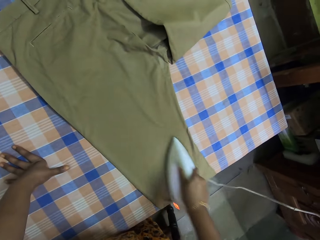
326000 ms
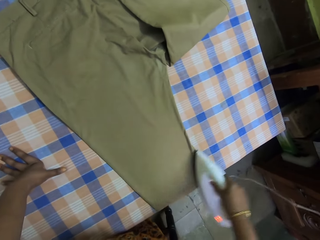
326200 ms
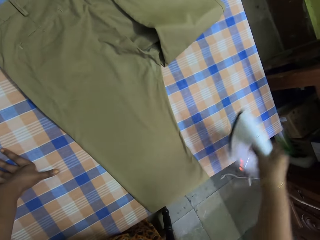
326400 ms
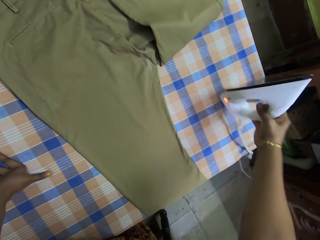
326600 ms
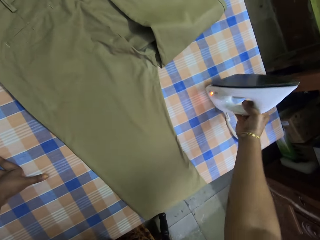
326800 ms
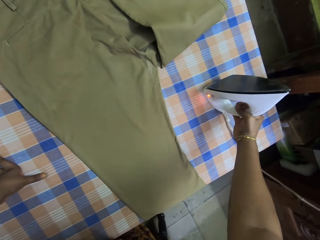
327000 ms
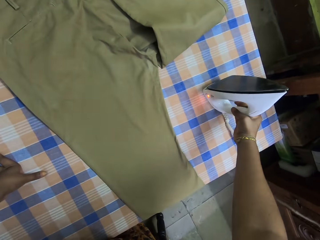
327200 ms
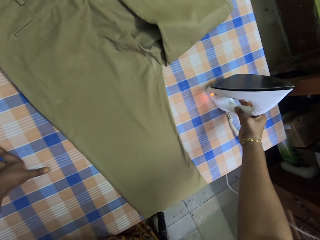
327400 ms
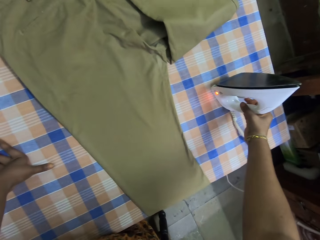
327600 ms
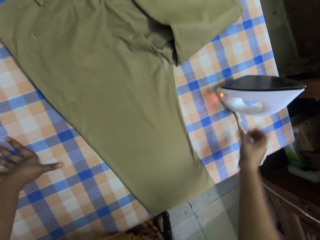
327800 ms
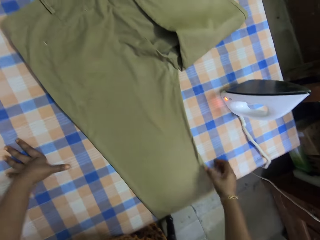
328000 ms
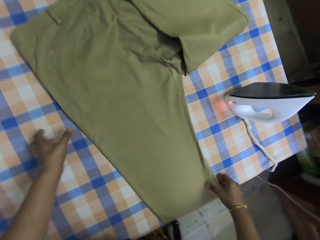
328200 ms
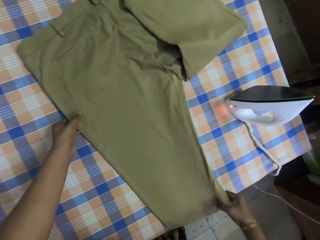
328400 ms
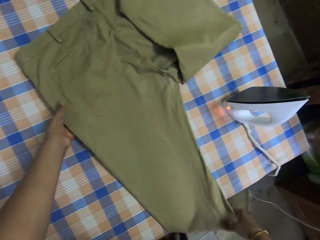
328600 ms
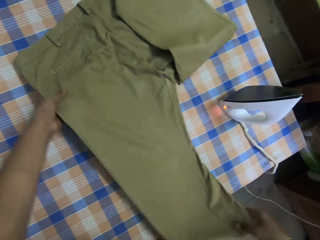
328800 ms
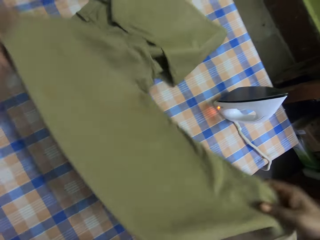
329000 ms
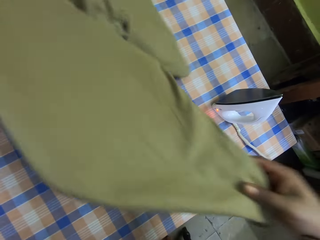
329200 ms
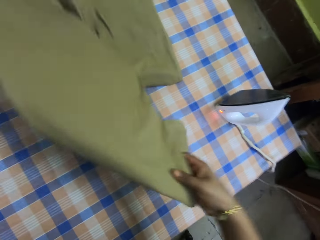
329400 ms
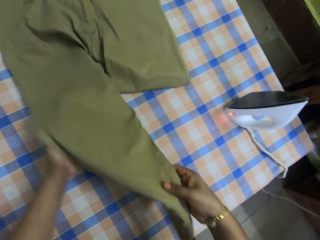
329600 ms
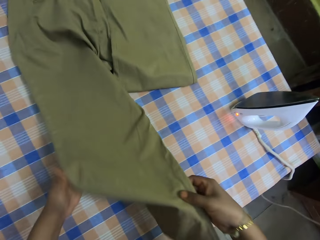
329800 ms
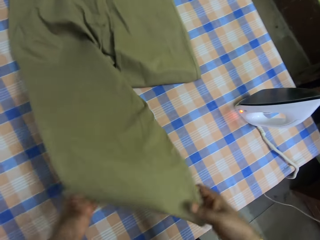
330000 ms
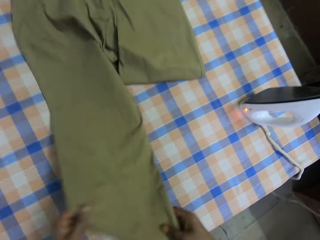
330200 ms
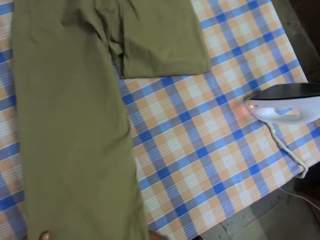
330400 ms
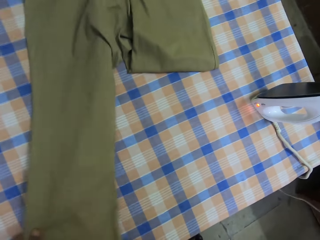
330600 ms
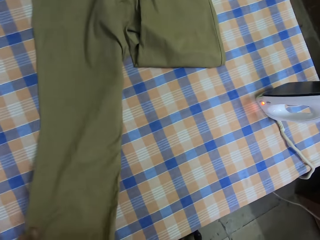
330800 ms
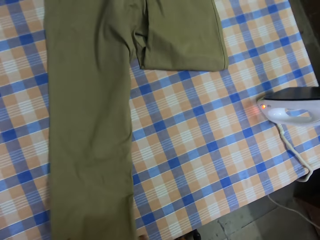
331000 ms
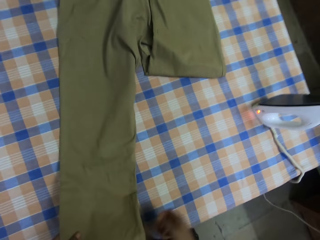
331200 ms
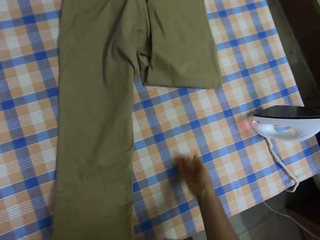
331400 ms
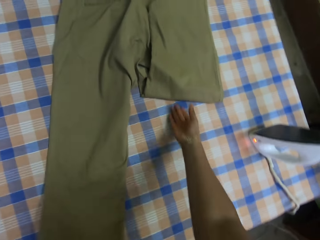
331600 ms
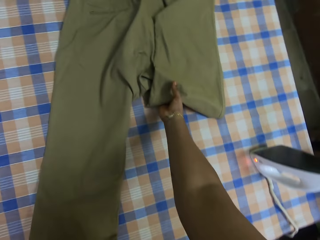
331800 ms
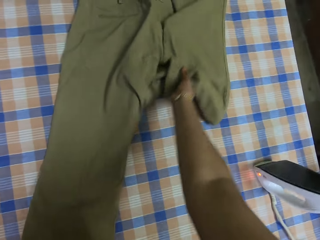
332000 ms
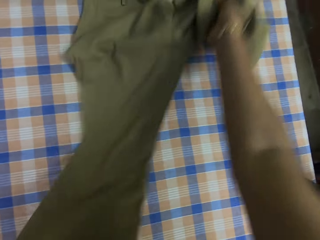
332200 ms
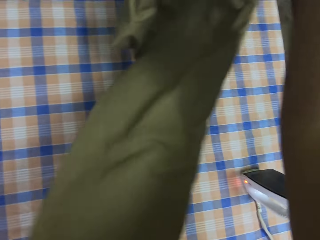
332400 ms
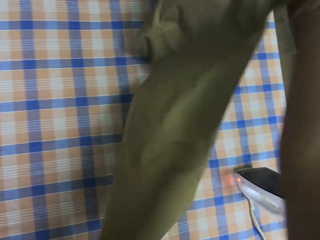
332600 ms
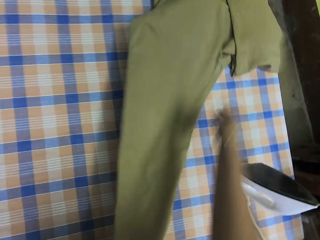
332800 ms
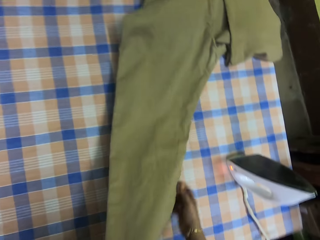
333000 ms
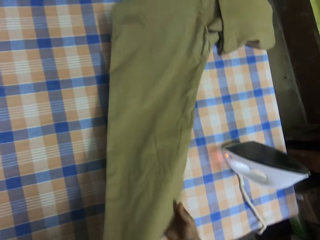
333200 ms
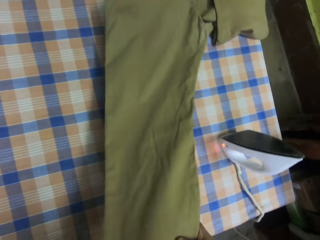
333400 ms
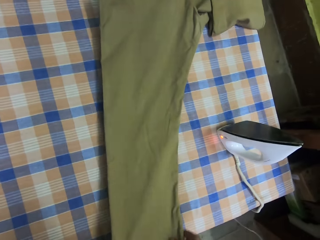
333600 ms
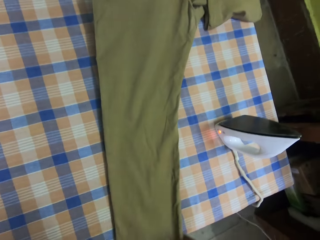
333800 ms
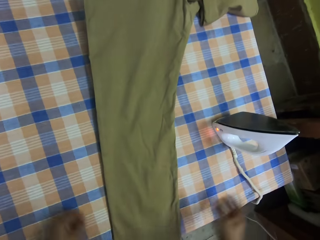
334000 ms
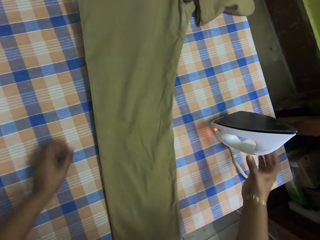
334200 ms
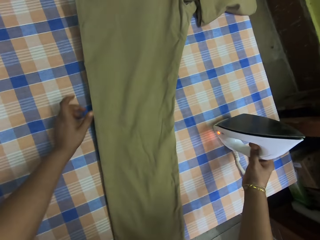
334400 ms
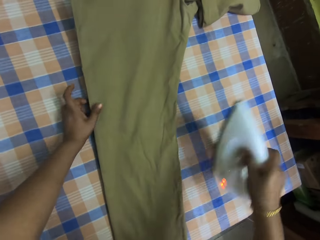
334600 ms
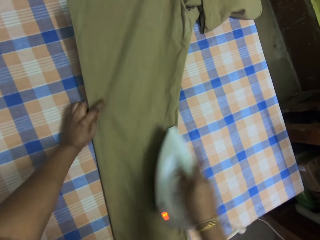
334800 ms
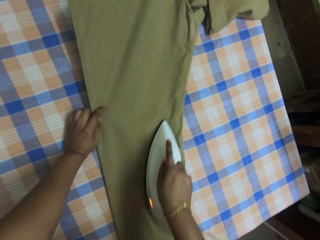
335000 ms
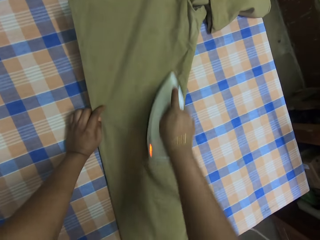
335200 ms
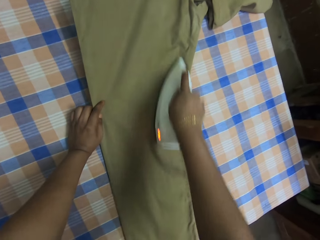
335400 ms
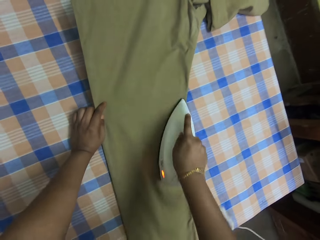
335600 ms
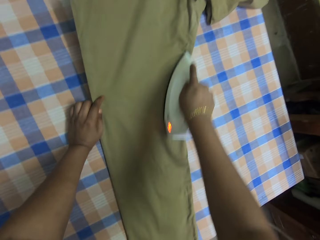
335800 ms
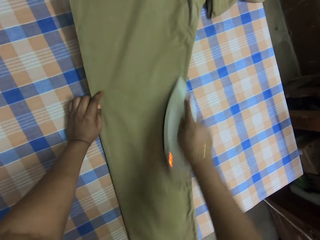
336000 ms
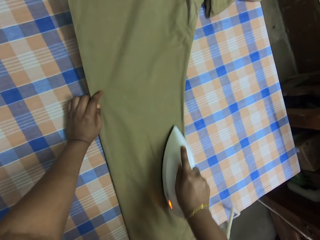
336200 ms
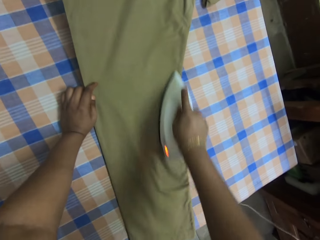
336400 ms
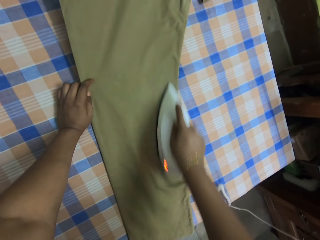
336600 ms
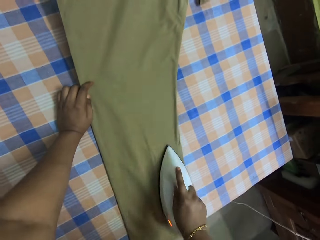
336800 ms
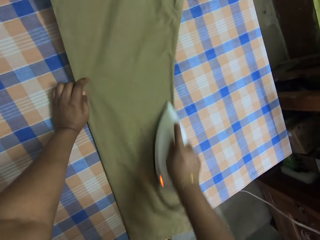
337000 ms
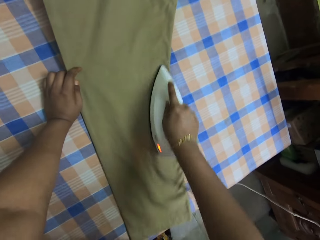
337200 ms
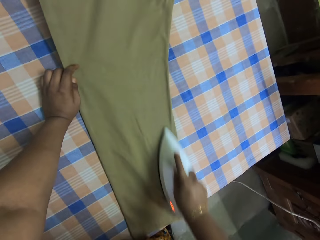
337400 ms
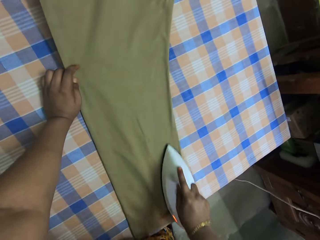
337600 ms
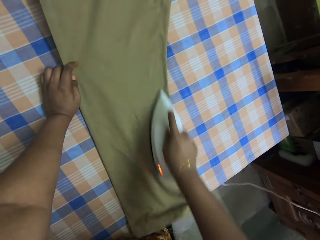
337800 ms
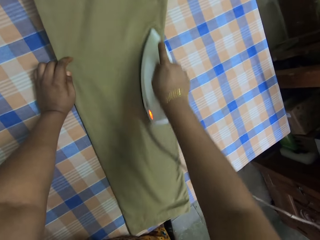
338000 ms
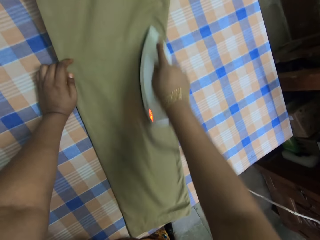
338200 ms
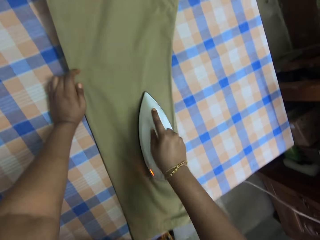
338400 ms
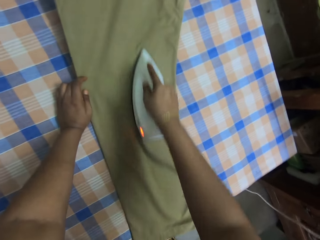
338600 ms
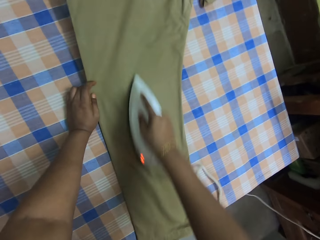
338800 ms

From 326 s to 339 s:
The camera wearer puts the iron box on the table. They adjust the trouser. They move the trouser. They move the trouser again. They hold the iron box. They pick up the iron. They iron the trouser. They hold the trouser with the left hand.

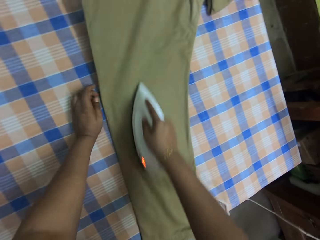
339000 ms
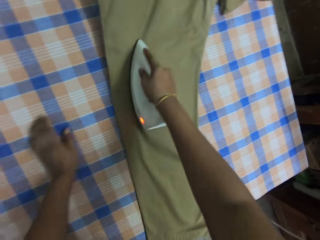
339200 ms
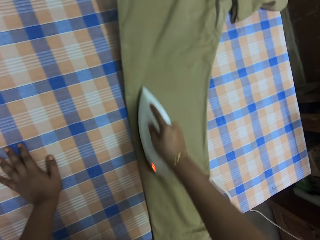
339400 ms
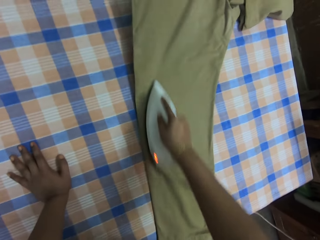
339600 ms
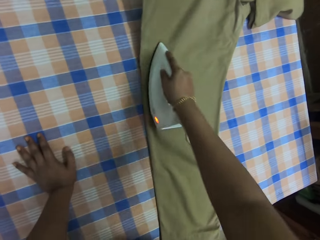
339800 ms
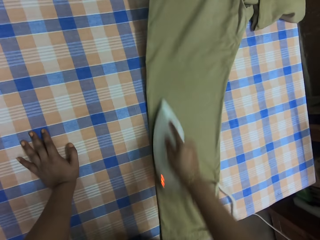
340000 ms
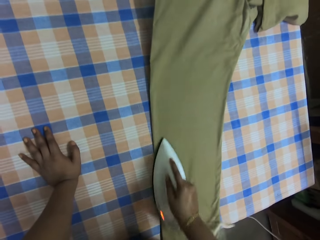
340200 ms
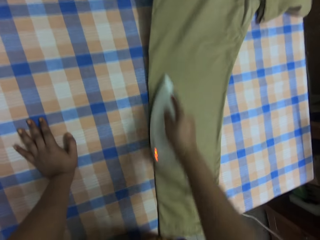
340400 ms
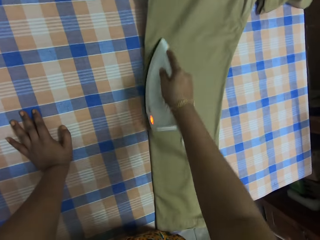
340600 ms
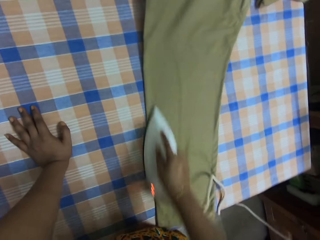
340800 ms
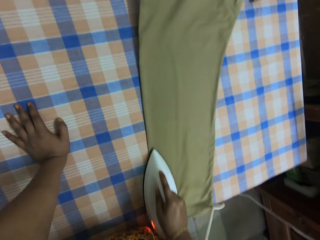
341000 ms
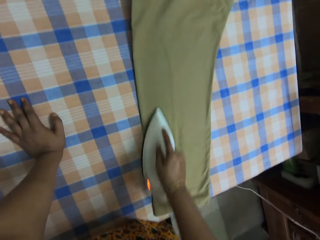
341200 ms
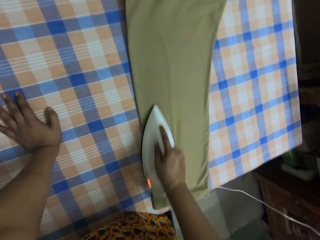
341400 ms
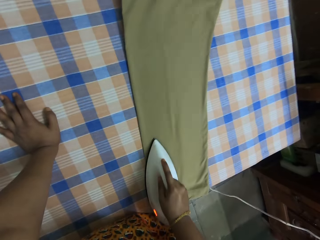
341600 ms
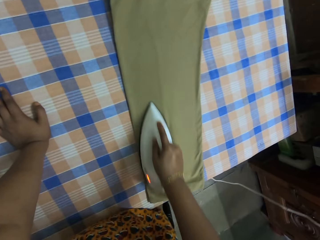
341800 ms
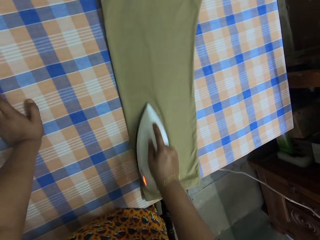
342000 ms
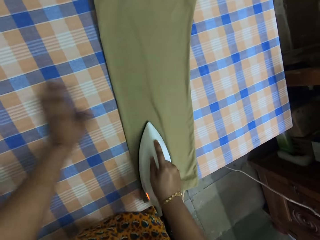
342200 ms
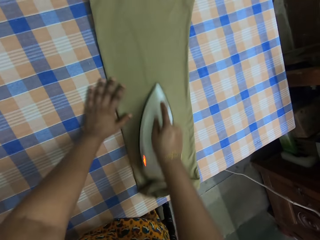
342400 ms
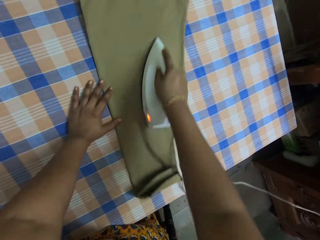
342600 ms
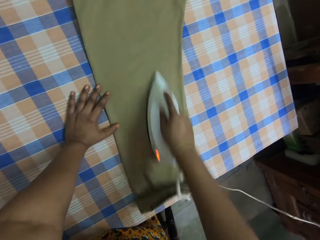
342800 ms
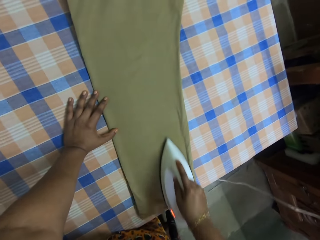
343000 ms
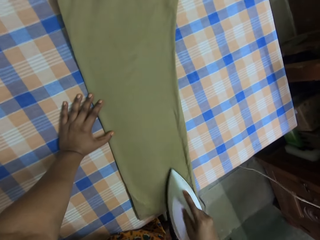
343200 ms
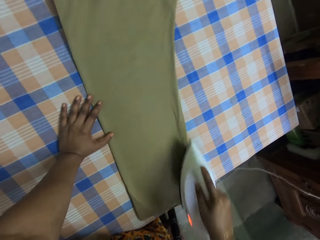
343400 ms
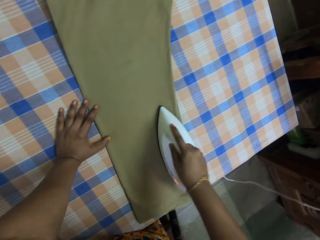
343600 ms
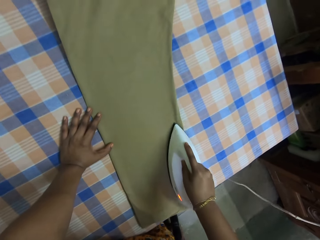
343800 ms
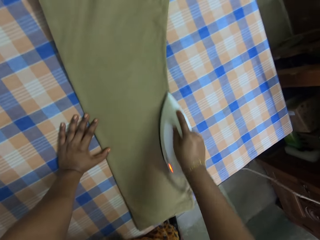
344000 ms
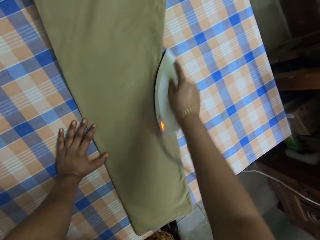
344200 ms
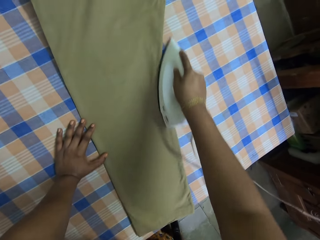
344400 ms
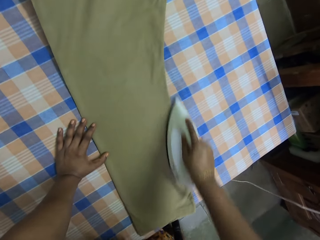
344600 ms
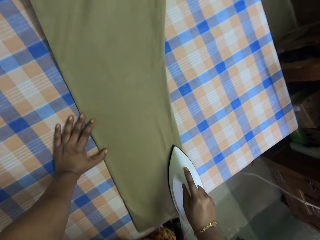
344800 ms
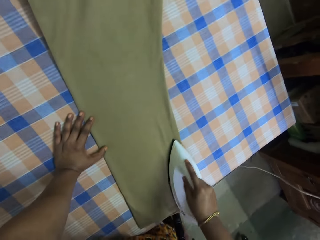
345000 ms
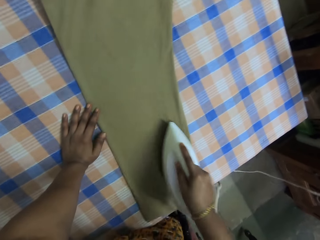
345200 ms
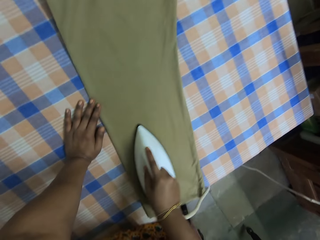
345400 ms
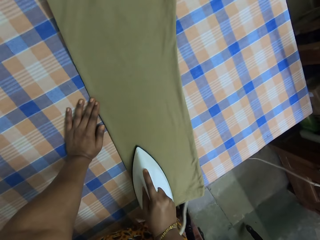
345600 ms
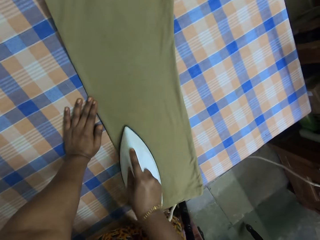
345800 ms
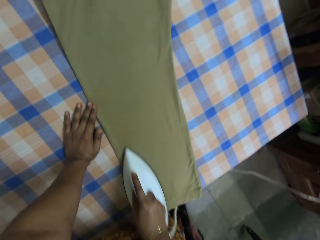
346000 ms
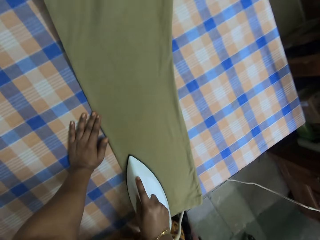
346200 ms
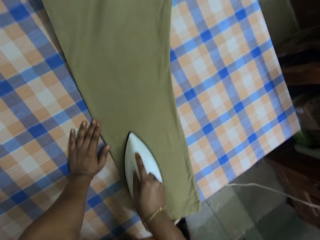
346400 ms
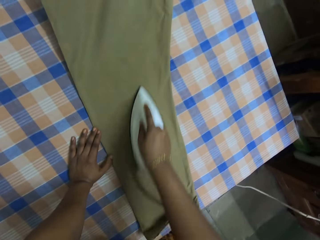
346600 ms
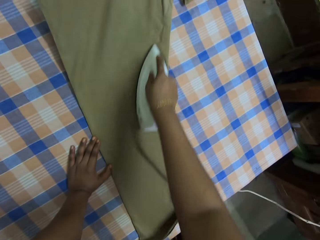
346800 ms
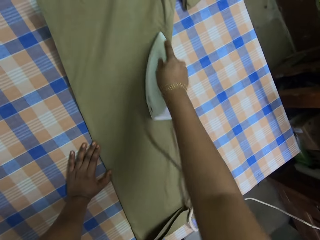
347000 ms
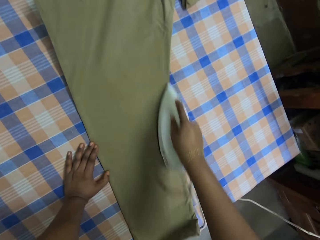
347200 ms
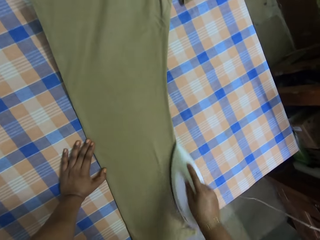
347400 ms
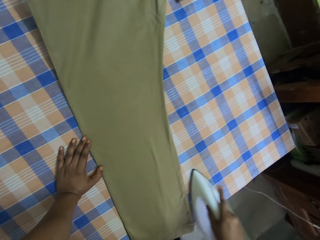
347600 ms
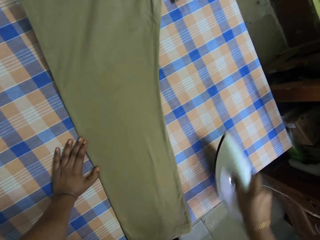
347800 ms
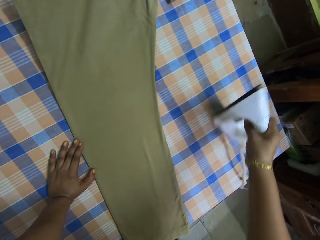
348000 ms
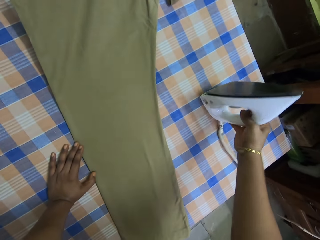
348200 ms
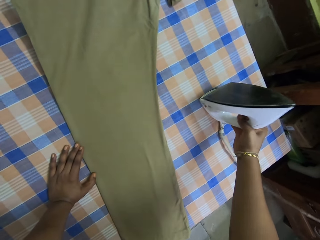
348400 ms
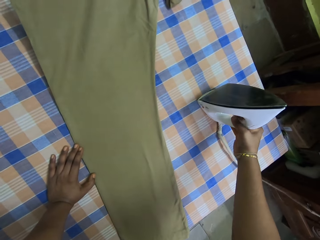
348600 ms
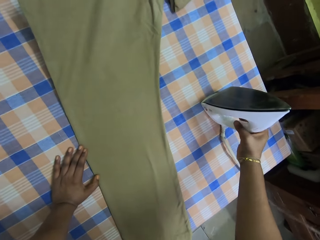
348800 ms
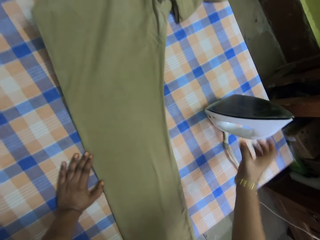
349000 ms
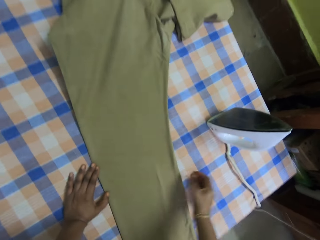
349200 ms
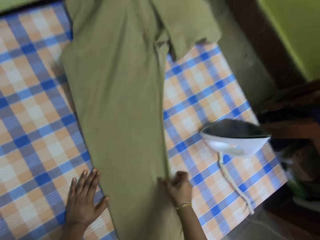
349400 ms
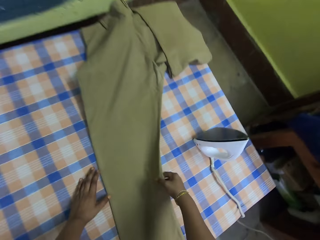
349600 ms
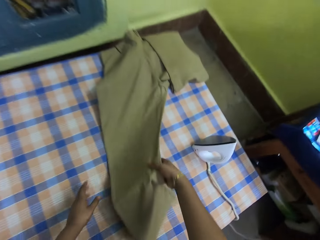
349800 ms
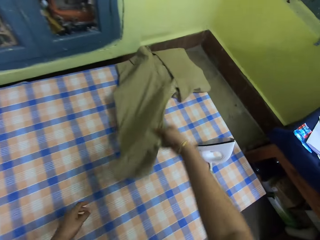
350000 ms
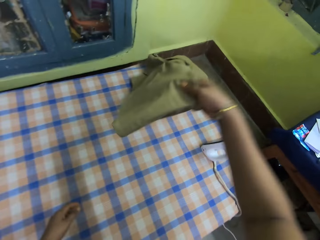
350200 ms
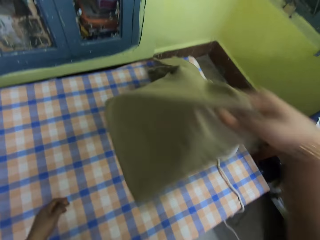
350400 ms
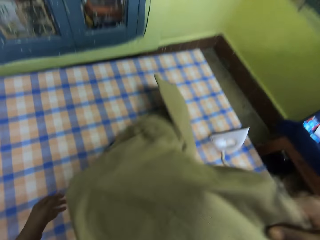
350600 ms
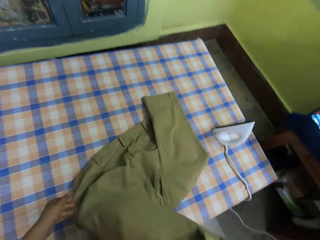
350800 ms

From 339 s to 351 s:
The camera wearer holds on the table. They iron the trouser. They hold the trouser with the left hand. They put the iron box on the table. They lift the trouser.
